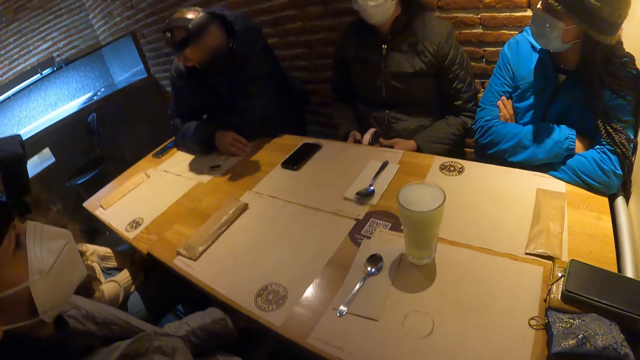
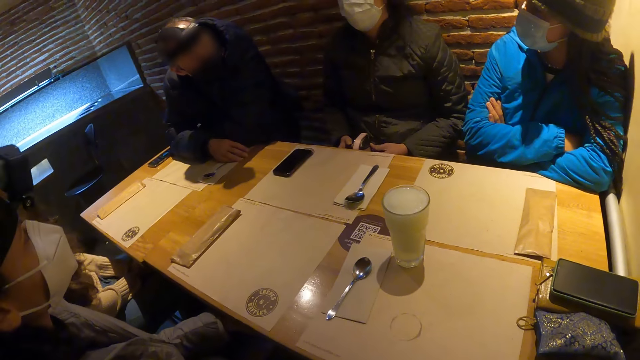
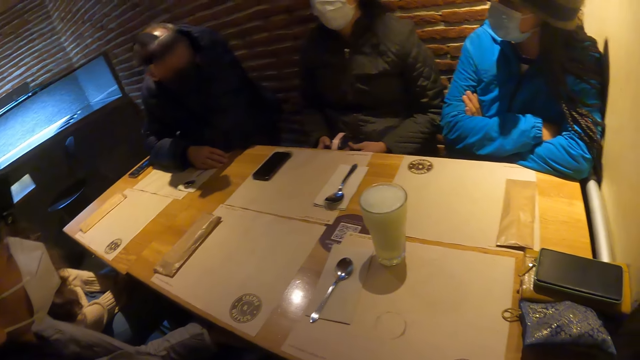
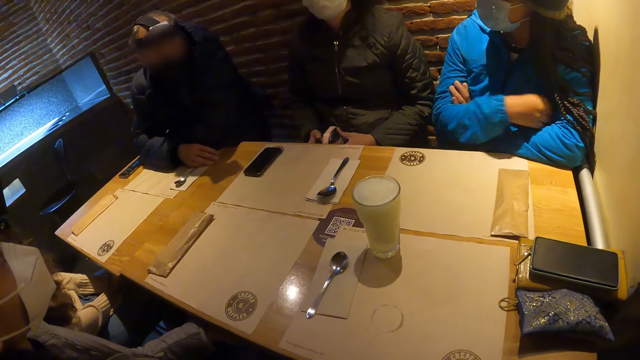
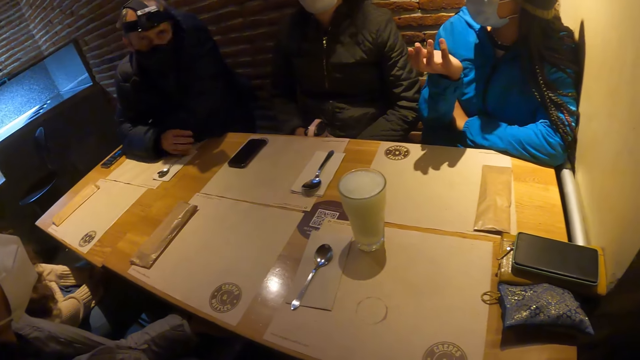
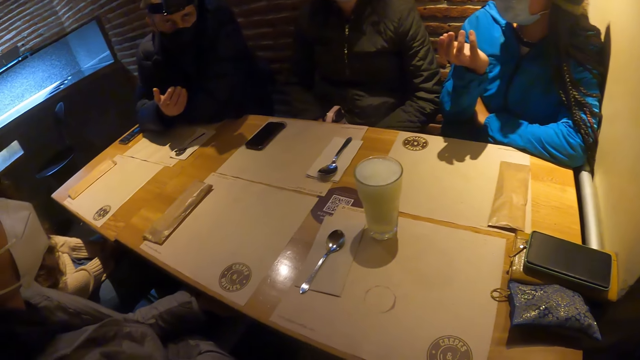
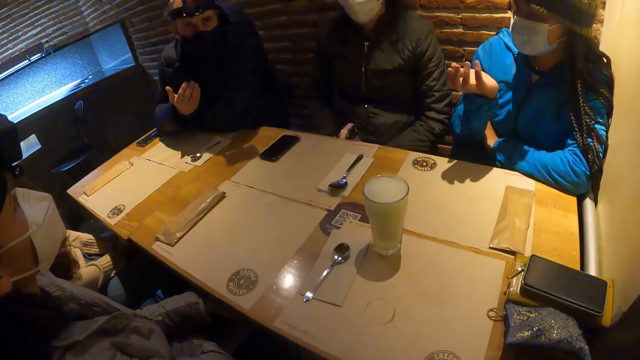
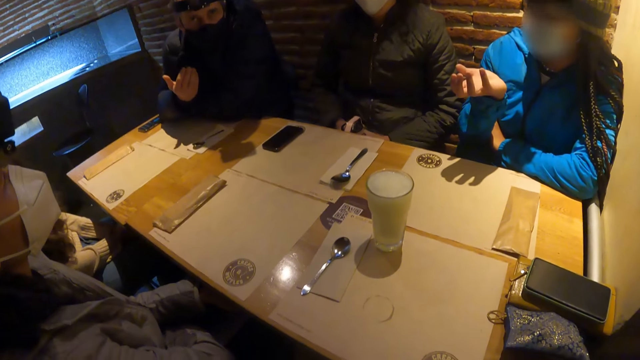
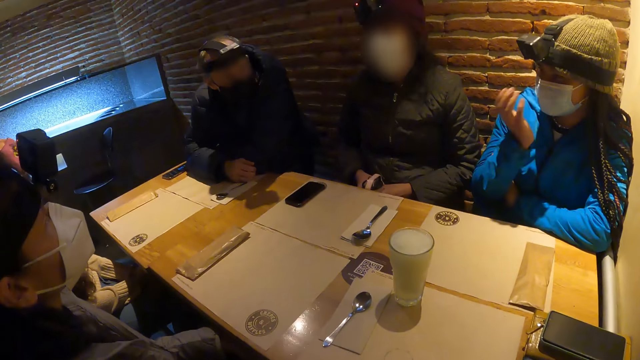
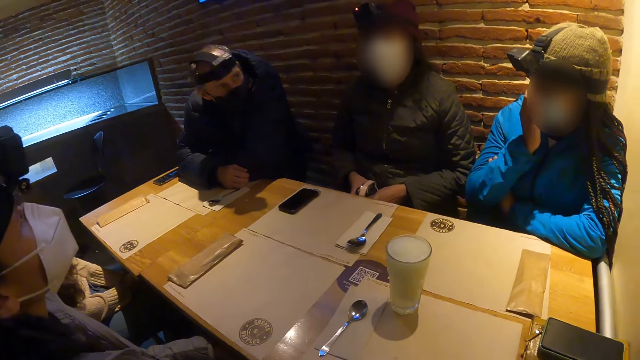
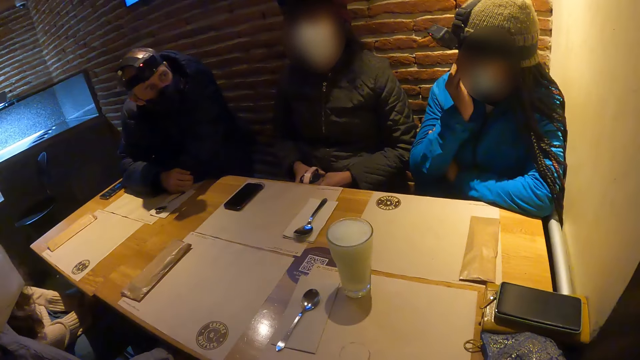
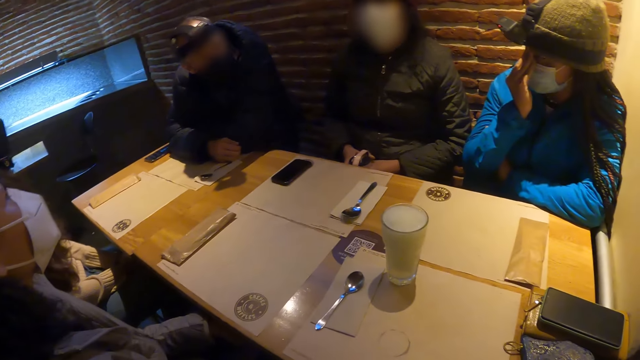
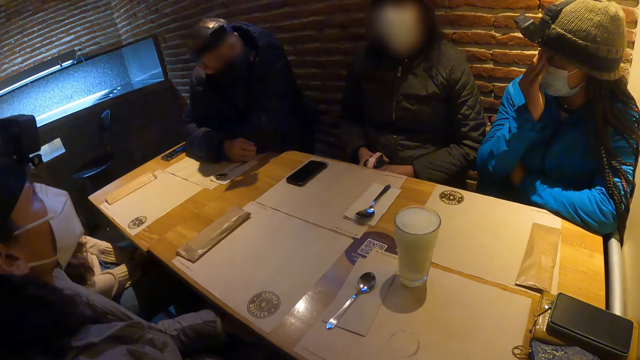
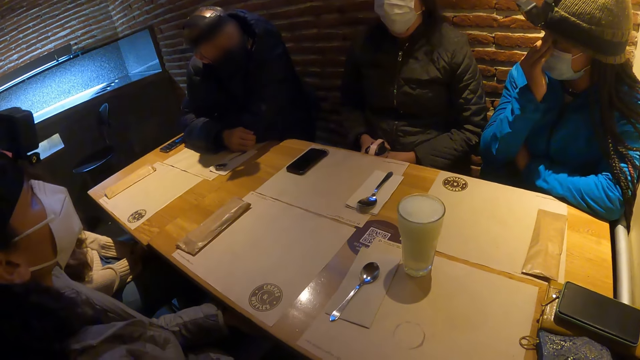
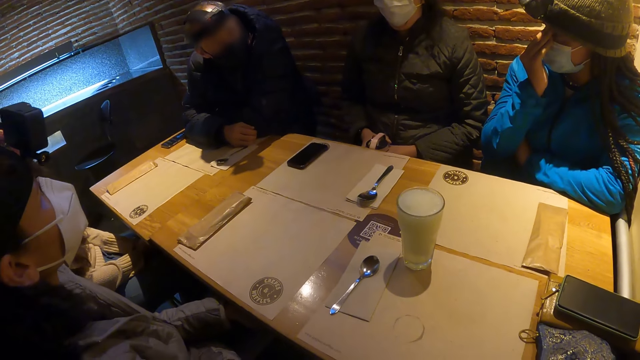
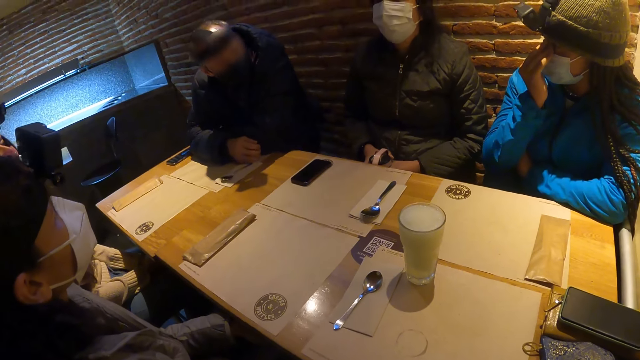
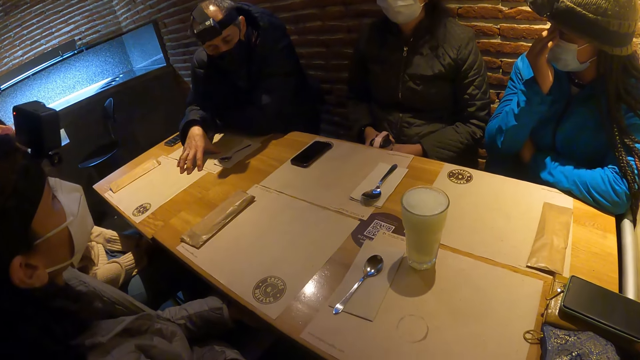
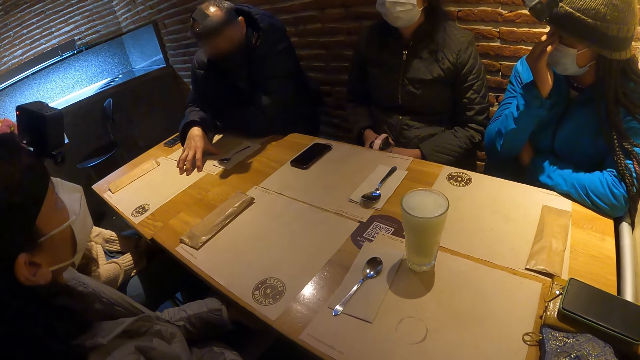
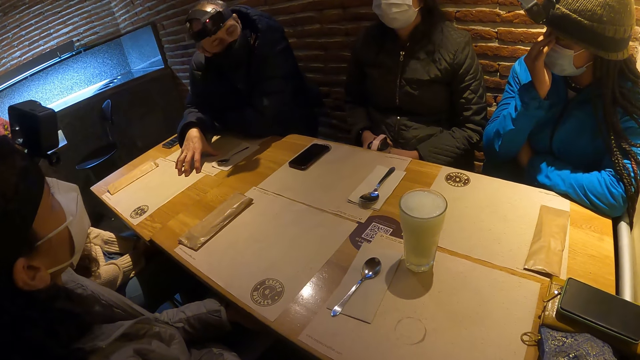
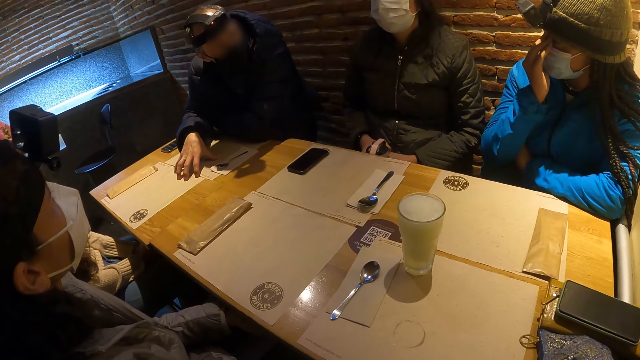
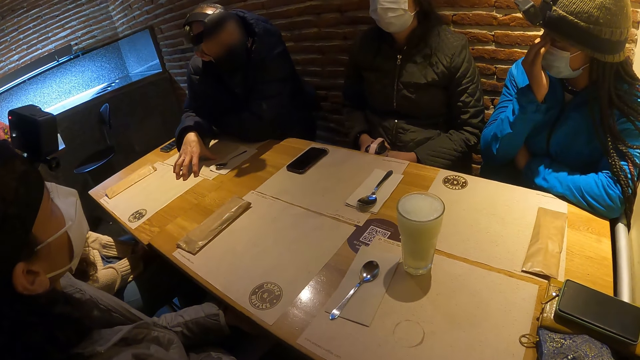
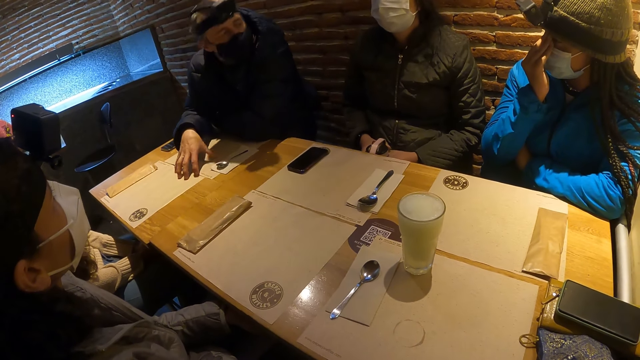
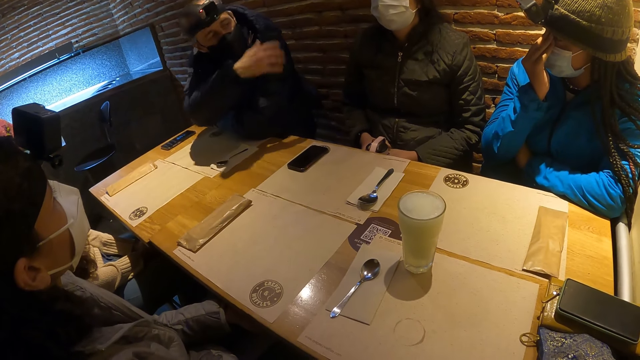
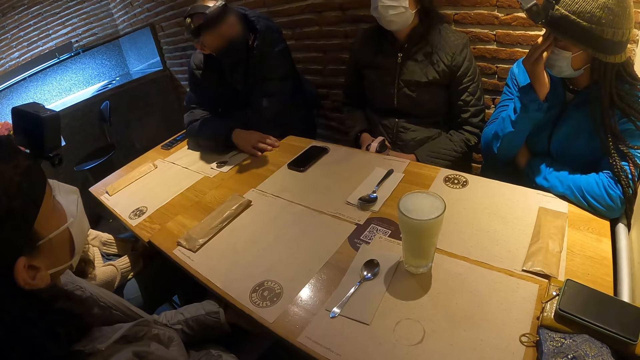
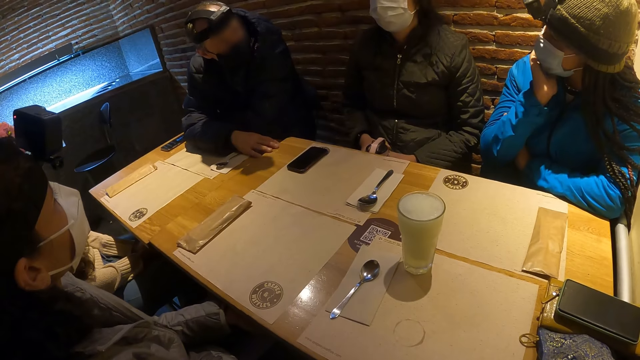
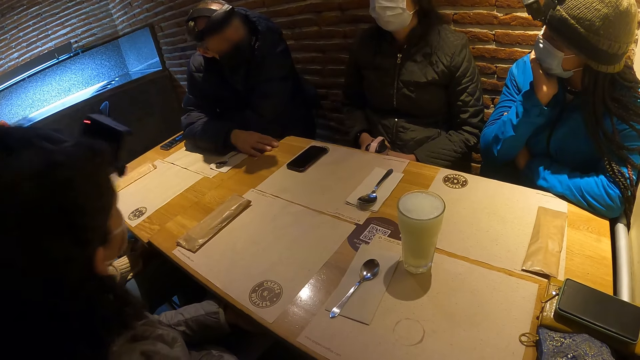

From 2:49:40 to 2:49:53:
The man places his right hand on the table. The camera wearer interacts with a man, another man, a lady and another lady. The first man lifts his right hand from the table and places his right hand on the table.

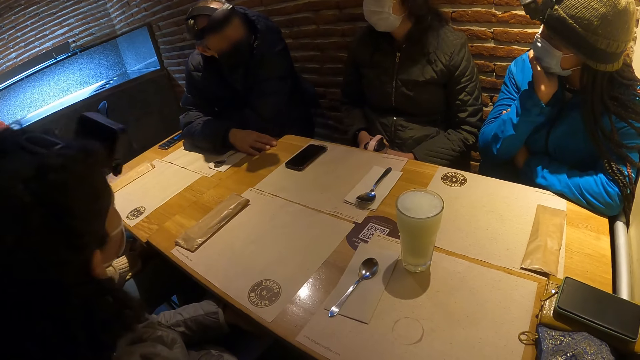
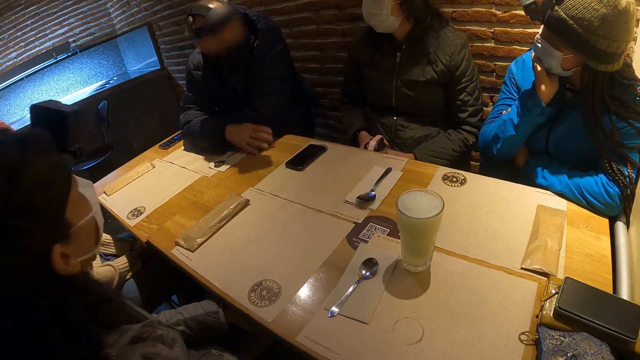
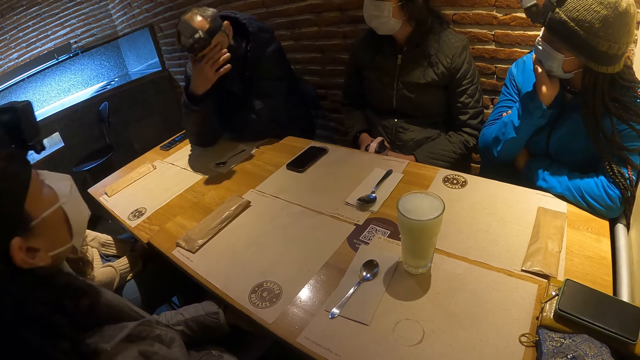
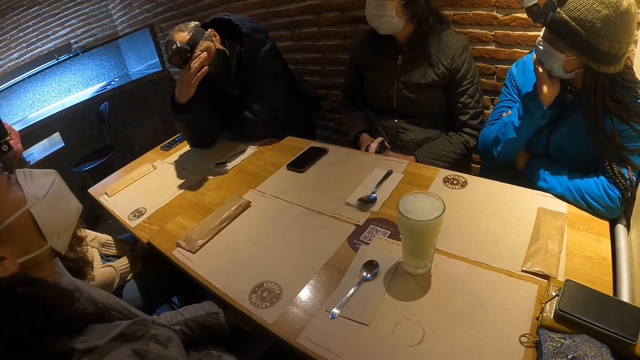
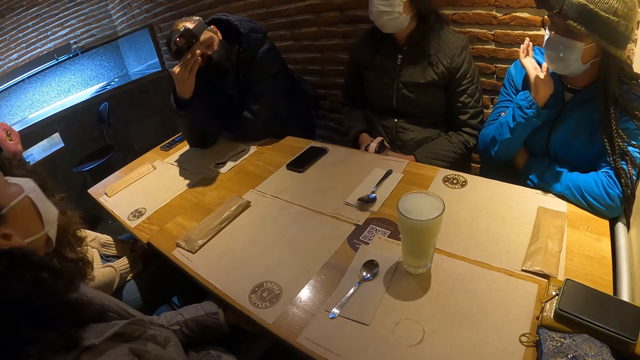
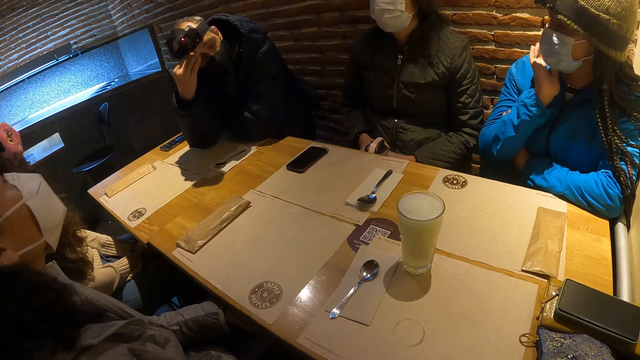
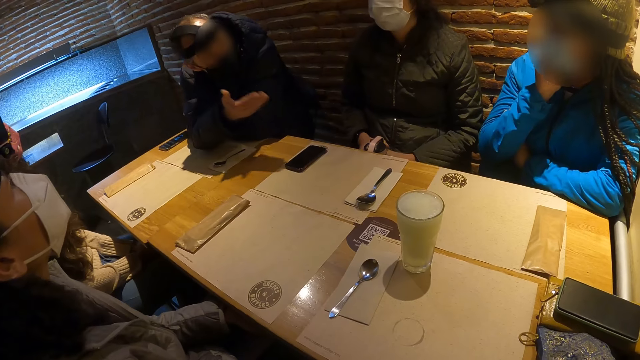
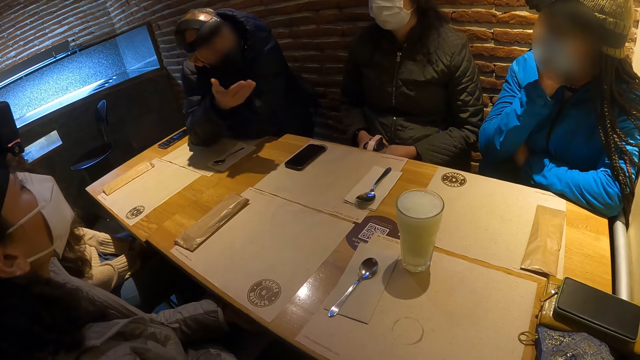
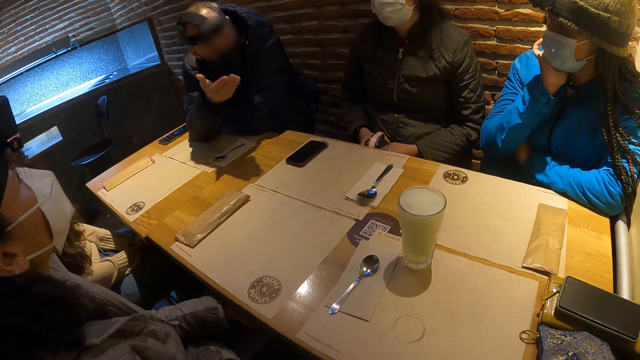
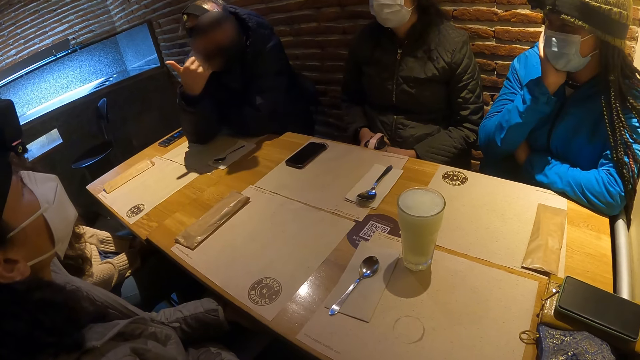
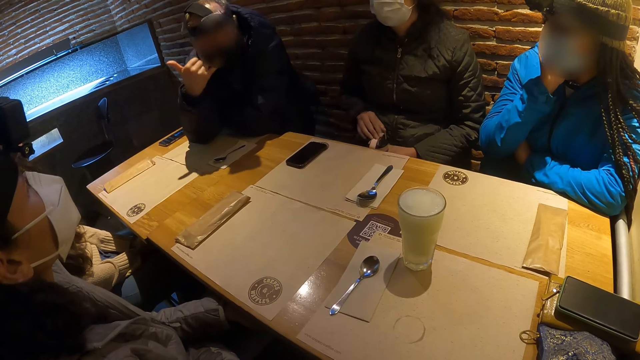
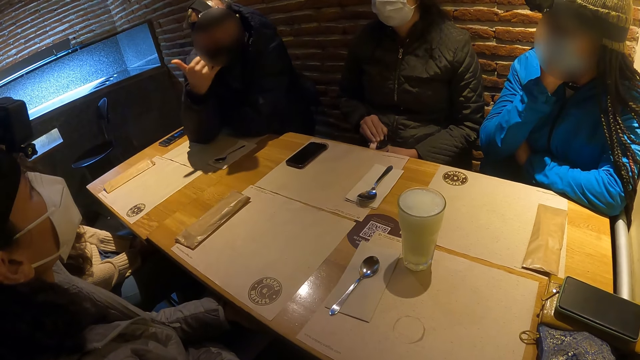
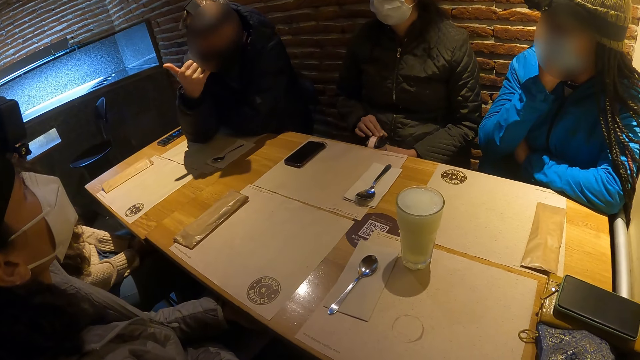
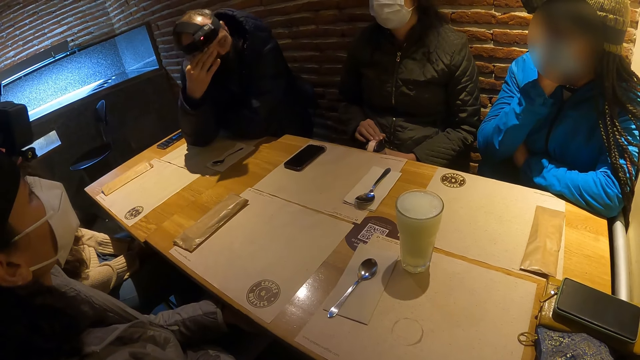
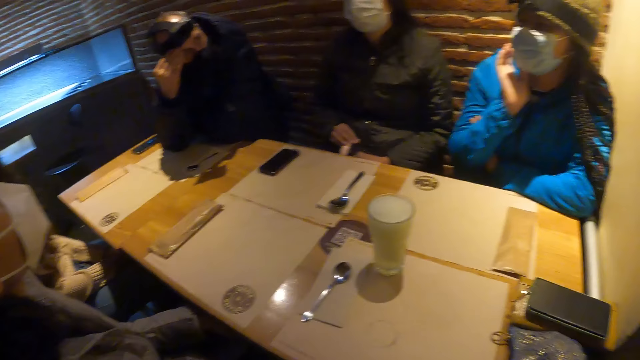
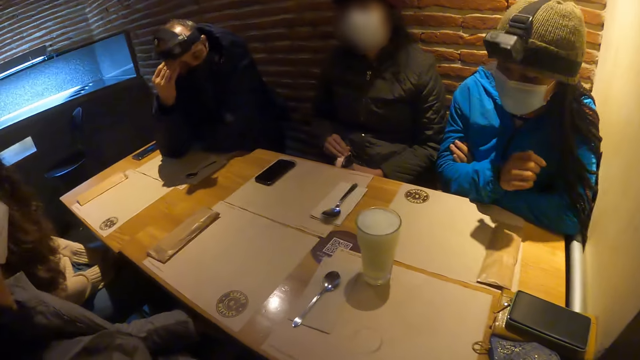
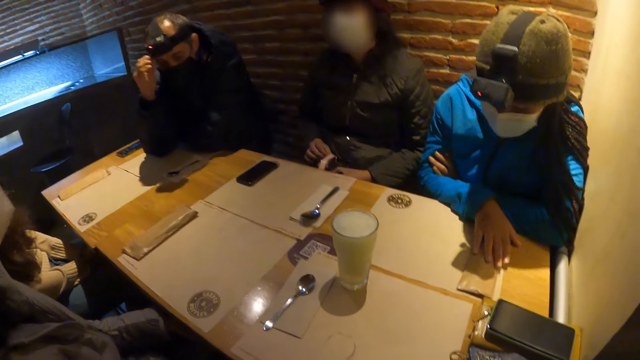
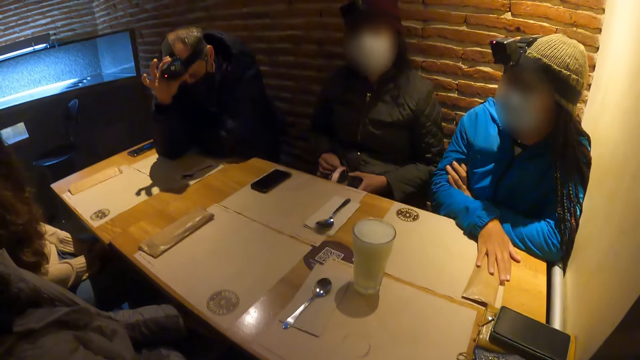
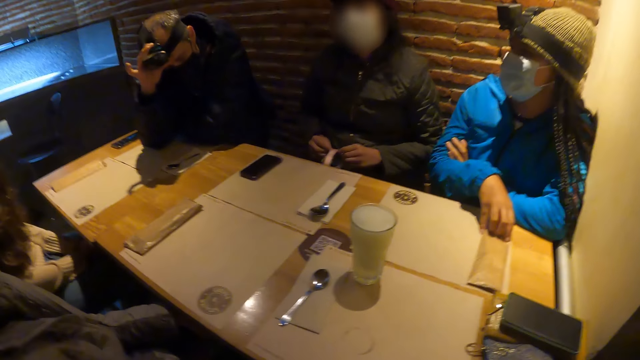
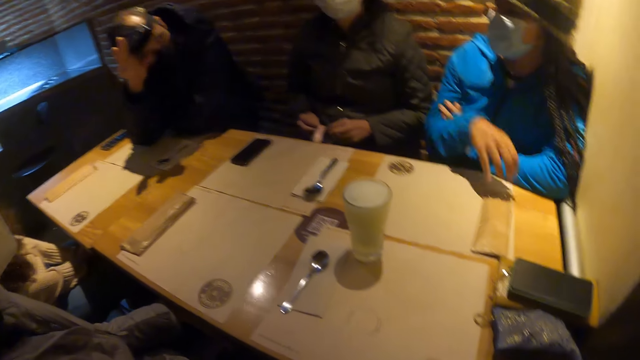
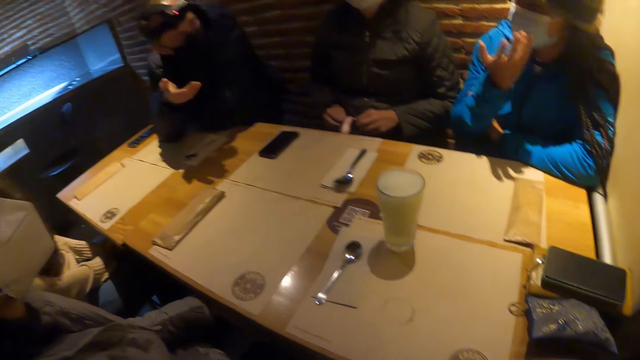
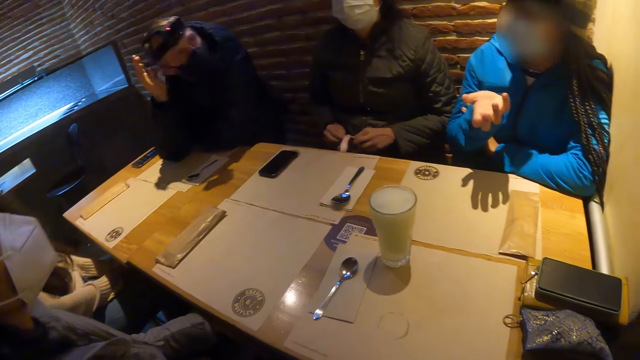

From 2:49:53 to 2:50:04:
The man lifts his right hand from the table. The woman places her right hand on the table. The woman lifts her right hand from the table.
